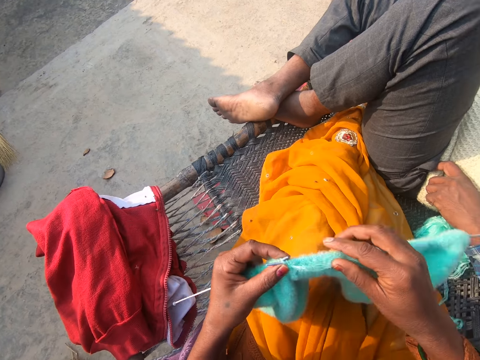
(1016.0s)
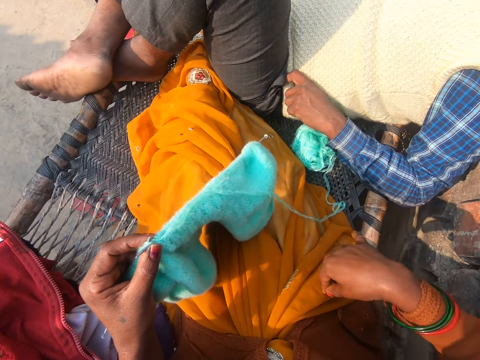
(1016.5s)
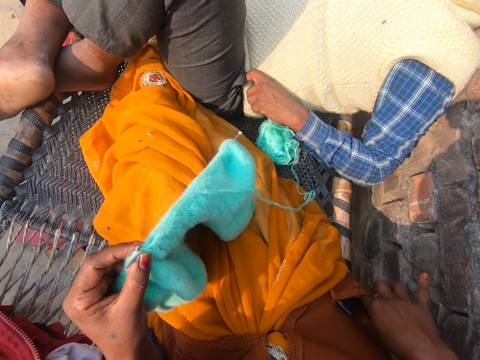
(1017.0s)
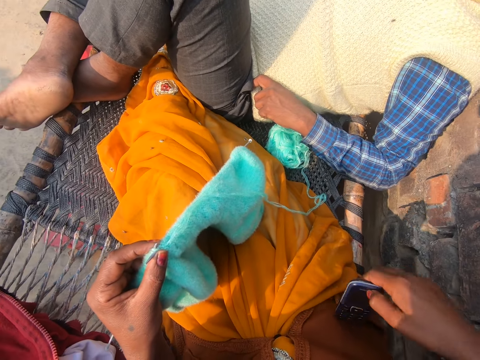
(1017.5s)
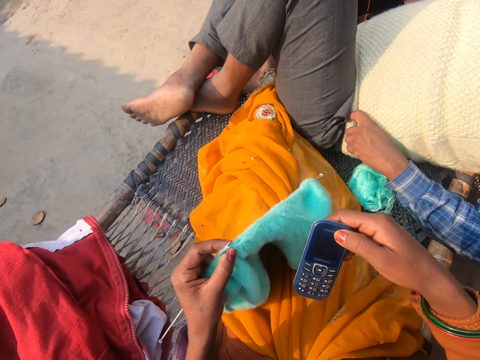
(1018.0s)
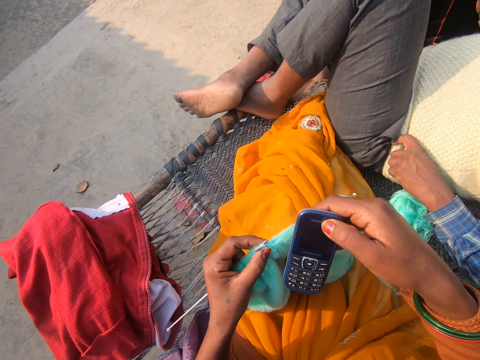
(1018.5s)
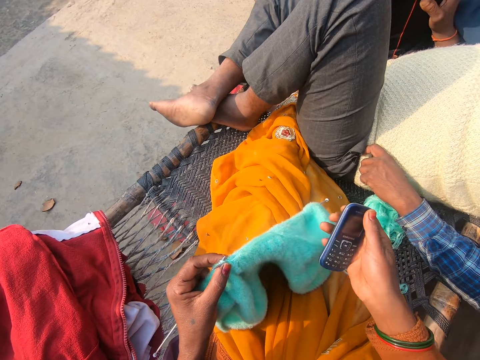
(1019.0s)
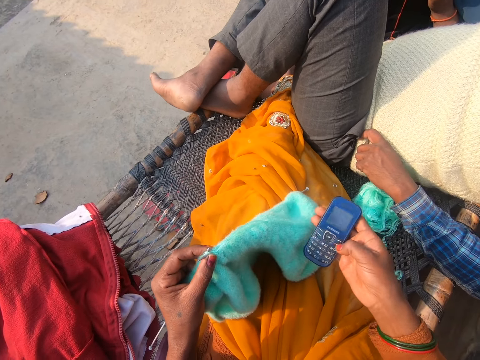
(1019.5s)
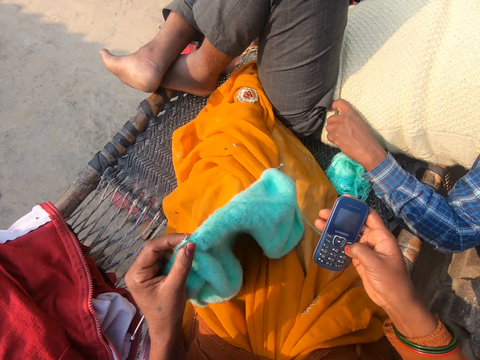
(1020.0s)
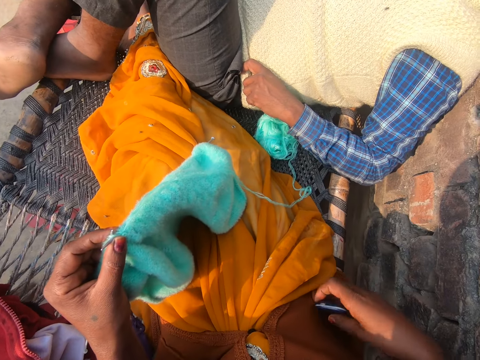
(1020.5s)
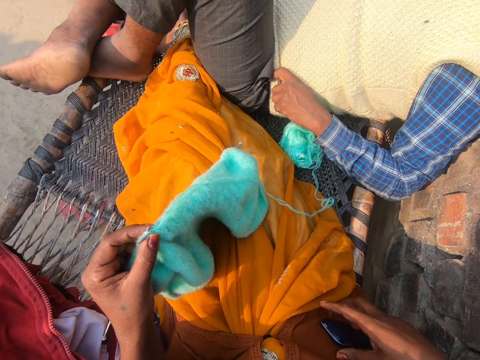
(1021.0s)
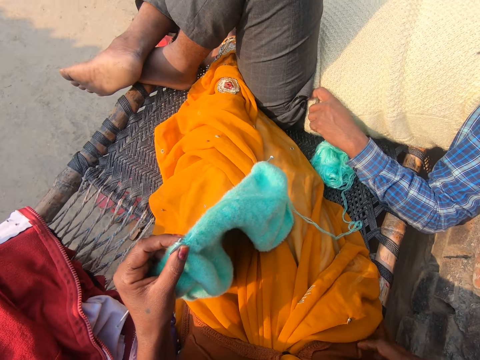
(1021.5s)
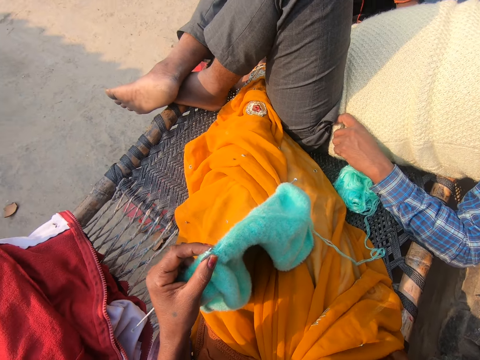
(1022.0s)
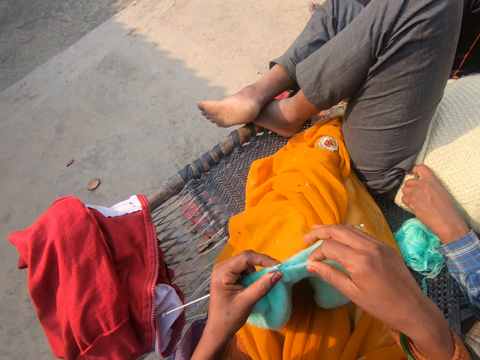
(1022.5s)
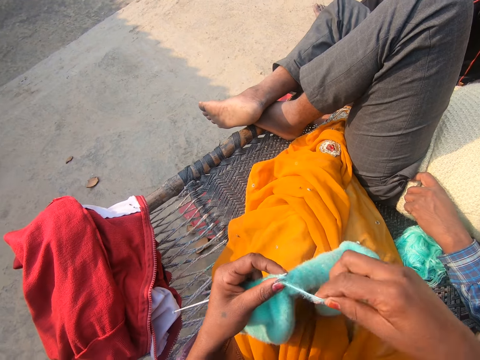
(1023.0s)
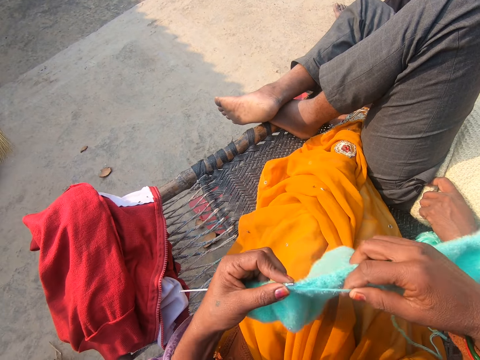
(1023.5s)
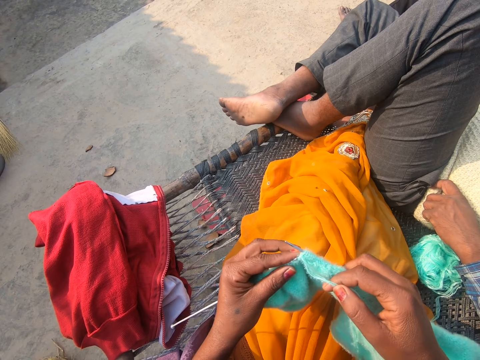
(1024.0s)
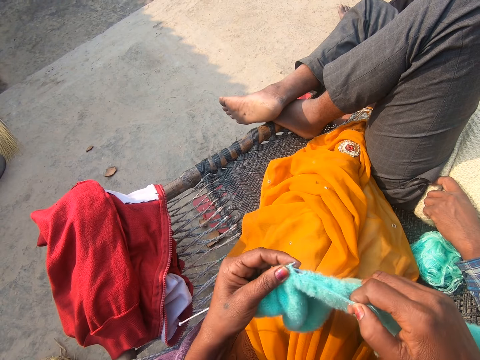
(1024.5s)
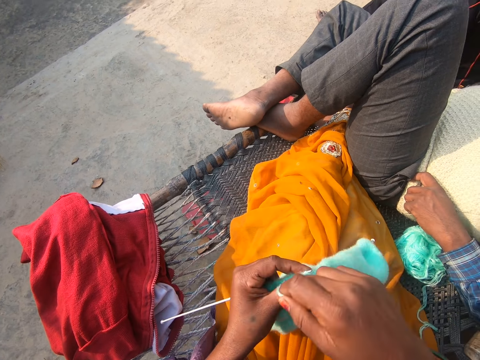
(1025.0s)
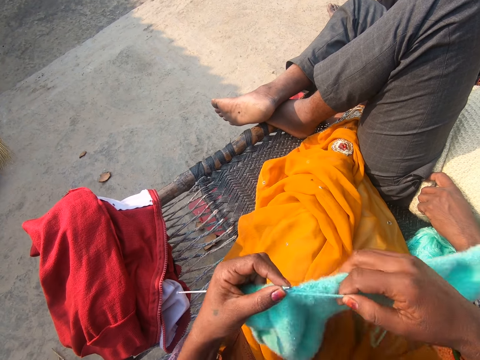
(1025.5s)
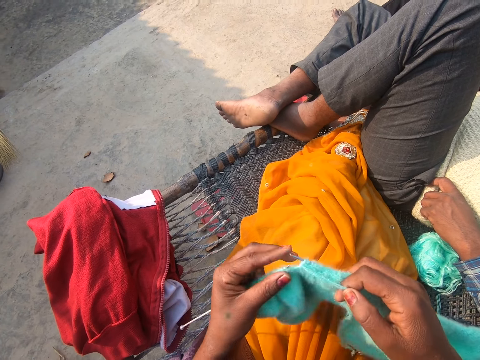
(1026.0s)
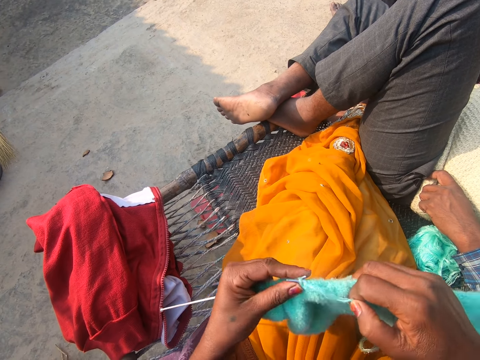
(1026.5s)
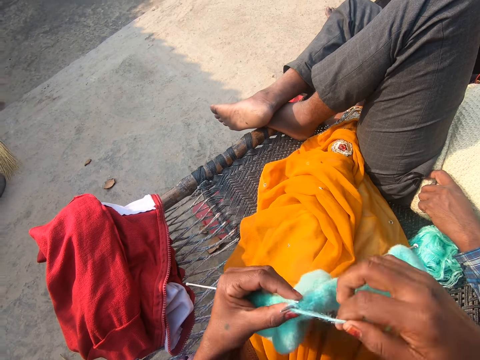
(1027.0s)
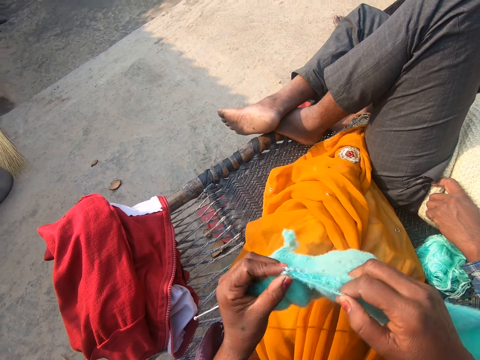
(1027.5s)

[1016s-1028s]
The camera wearer picks up a phone from her pocket with her right hand. She presses the phone with her right hand. She puts the phone in her pocket. She knits with two knitting needles and the yarn on the woven bench.

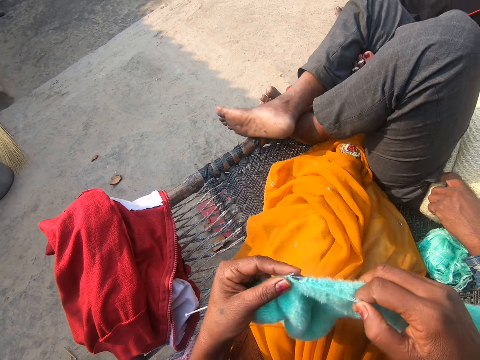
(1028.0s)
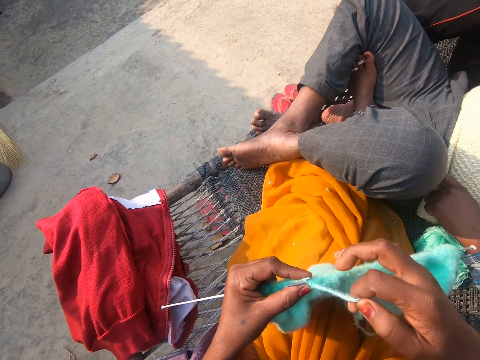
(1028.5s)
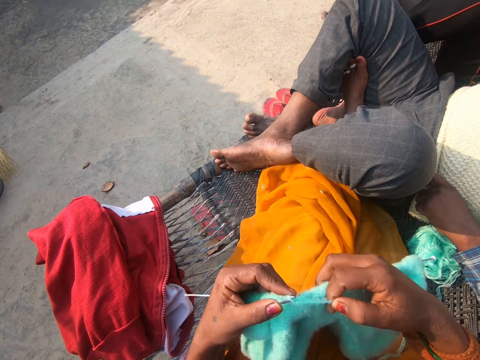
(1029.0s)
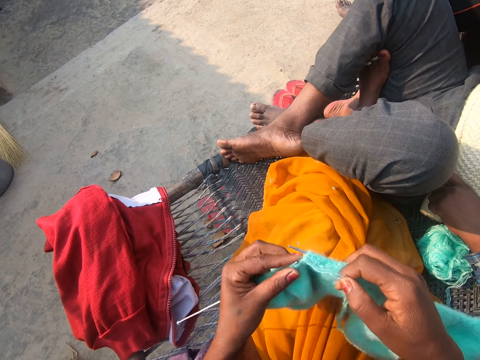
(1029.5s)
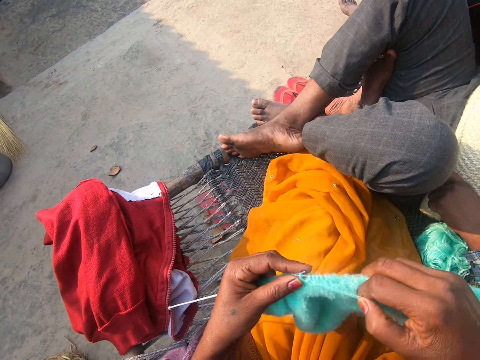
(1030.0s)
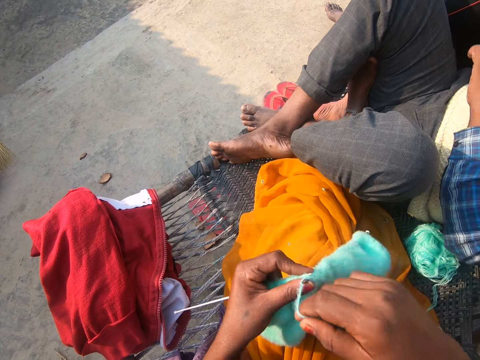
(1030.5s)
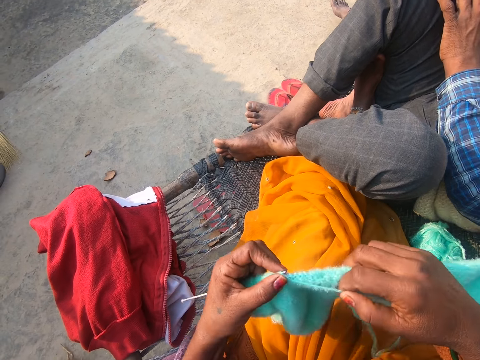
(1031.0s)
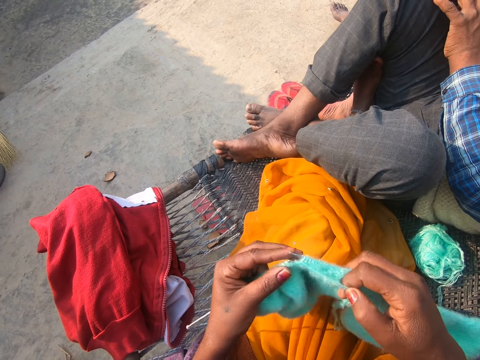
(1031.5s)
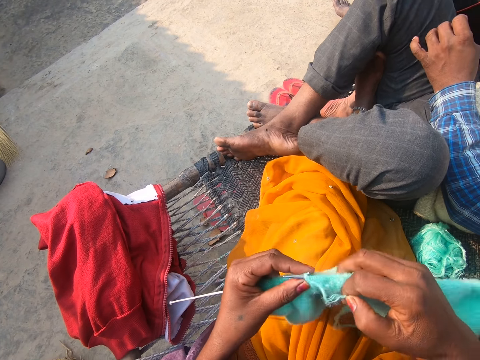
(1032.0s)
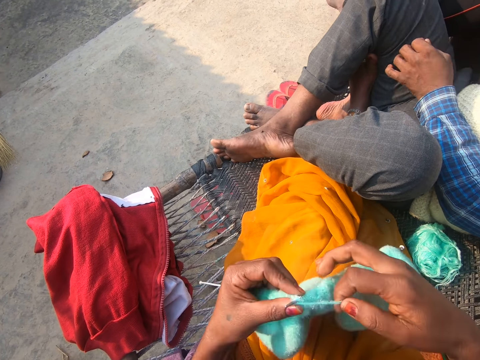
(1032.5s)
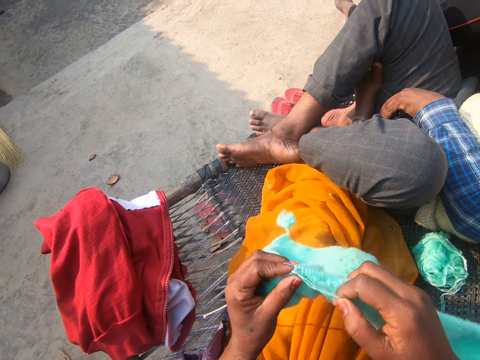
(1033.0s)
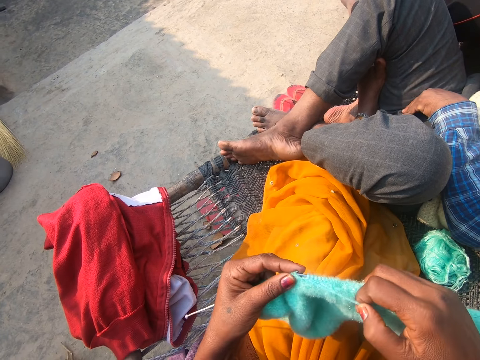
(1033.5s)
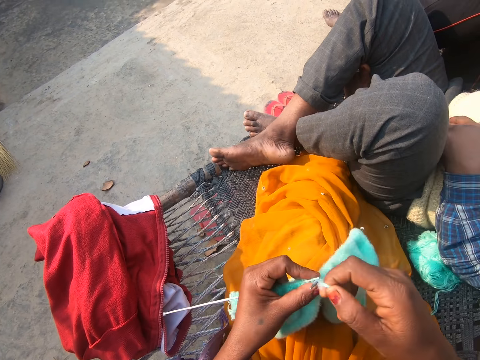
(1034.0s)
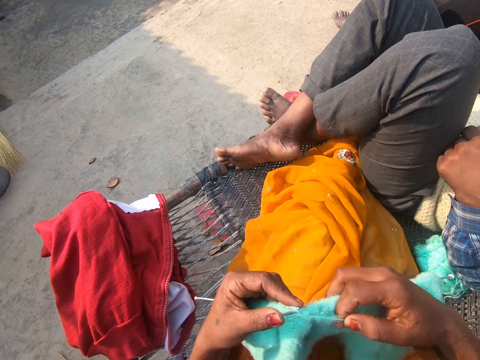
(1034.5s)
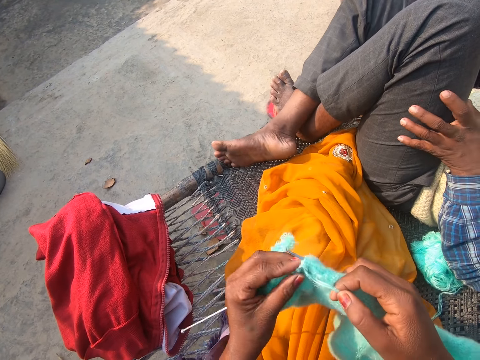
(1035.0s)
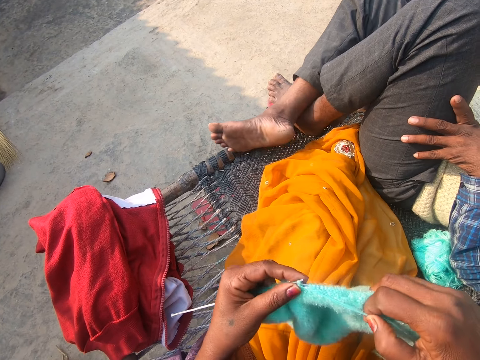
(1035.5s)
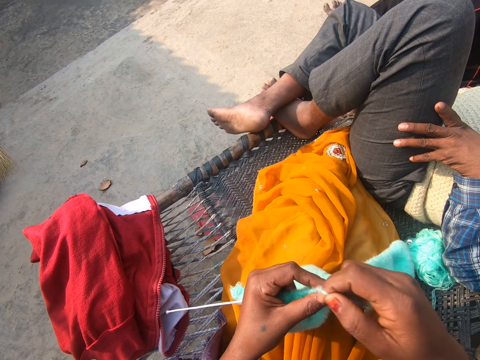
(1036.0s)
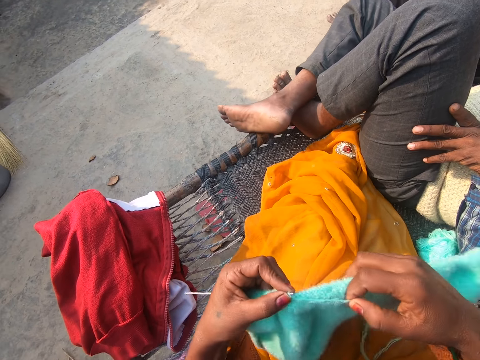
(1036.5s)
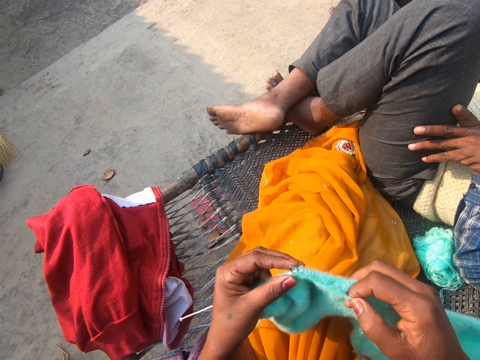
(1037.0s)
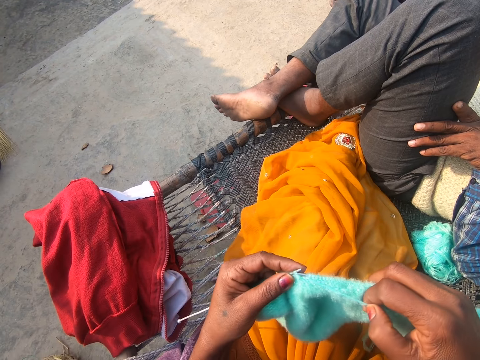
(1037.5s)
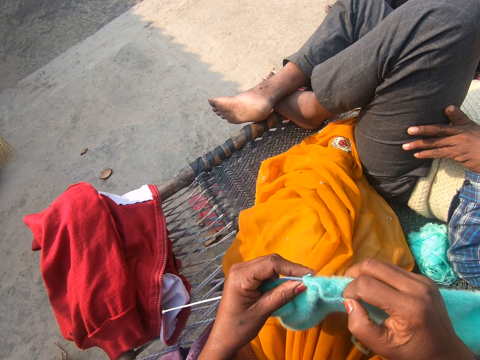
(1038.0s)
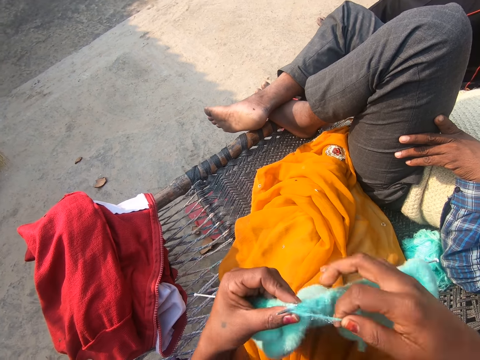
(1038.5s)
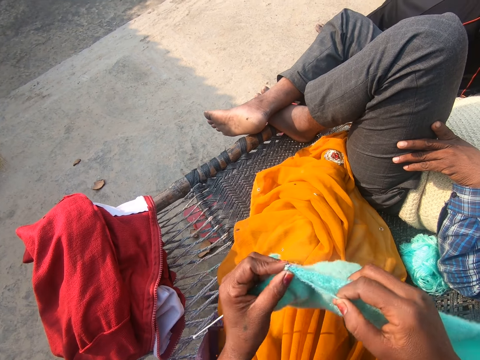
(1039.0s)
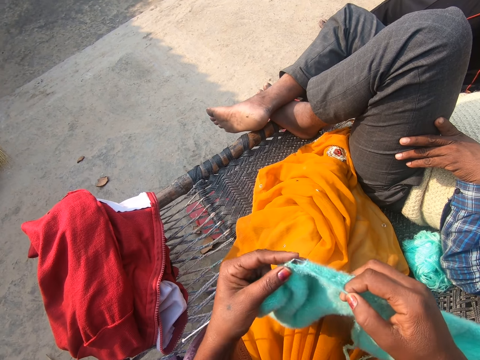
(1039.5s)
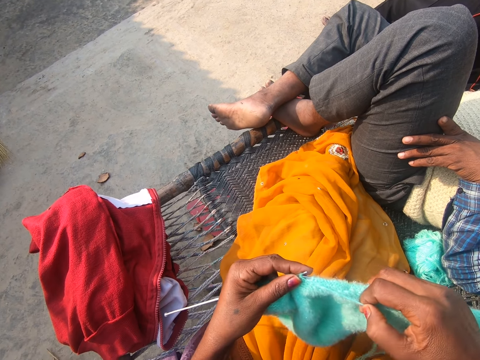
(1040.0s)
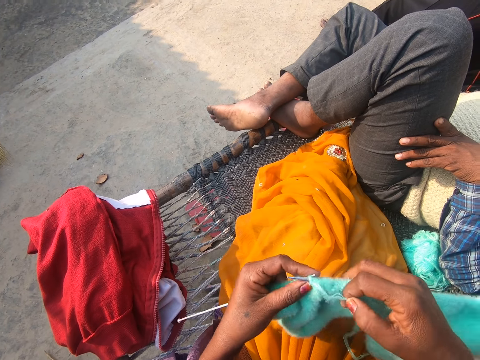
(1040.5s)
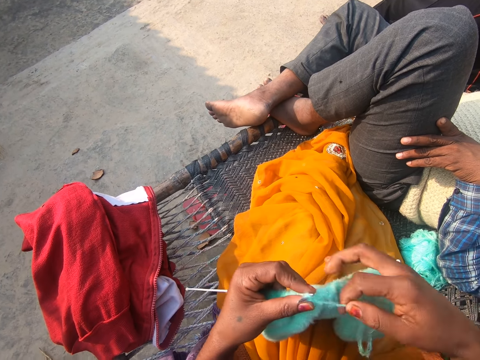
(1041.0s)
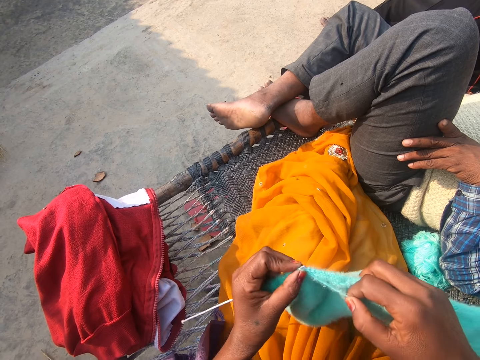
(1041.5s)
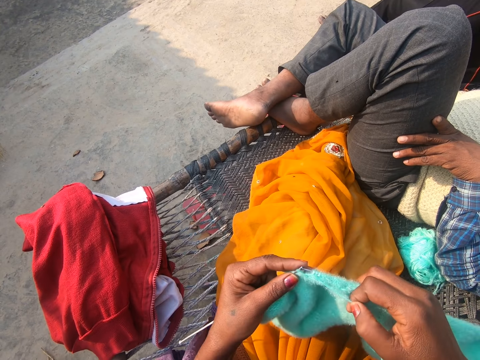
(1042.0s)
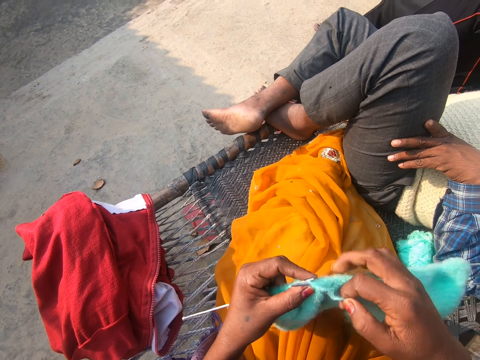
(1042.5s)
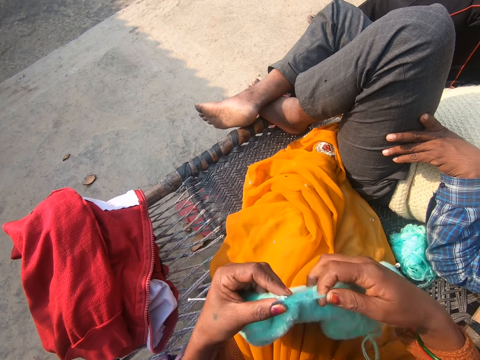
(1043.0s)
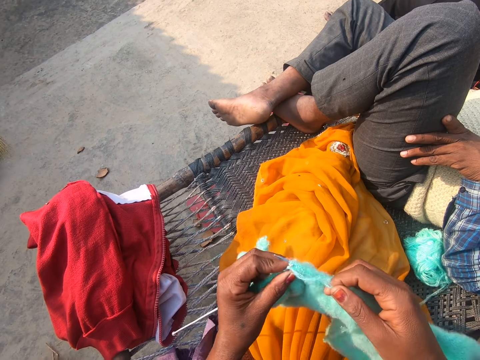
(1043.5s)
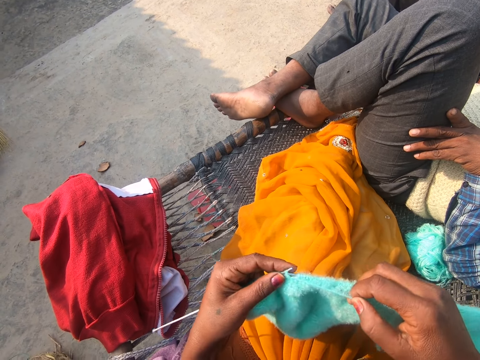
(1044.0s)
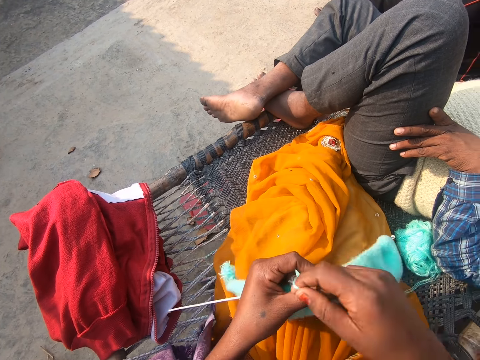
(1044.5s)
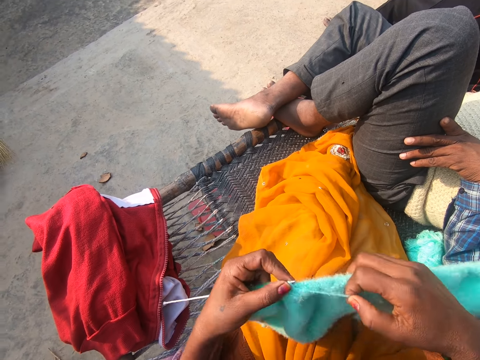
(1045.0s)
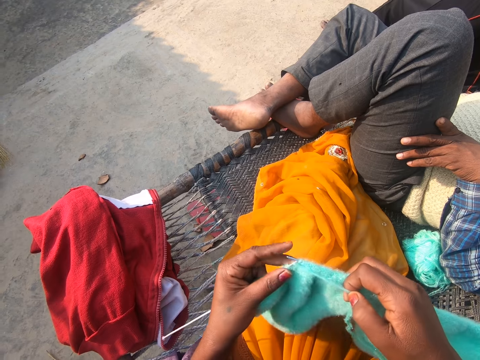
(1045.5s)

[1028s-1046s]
A man moves his legs. The man touches his legs. Another man swings his leg. The first man touches his legs.
